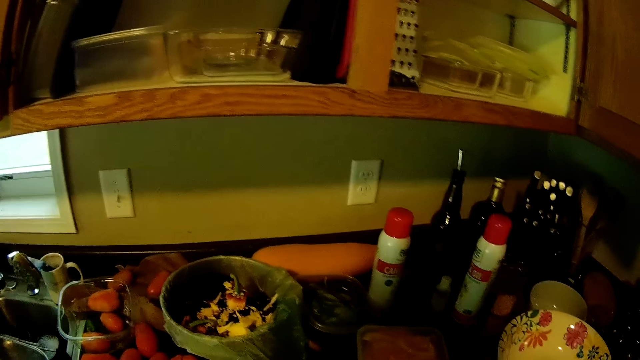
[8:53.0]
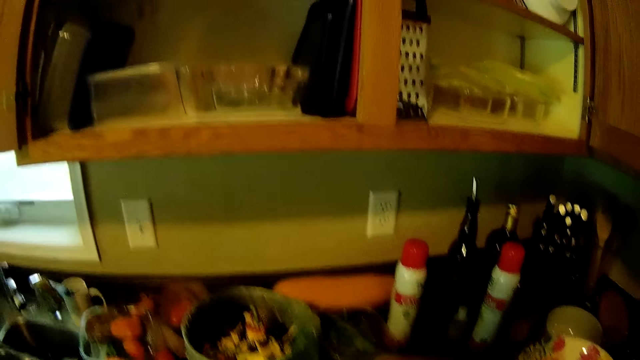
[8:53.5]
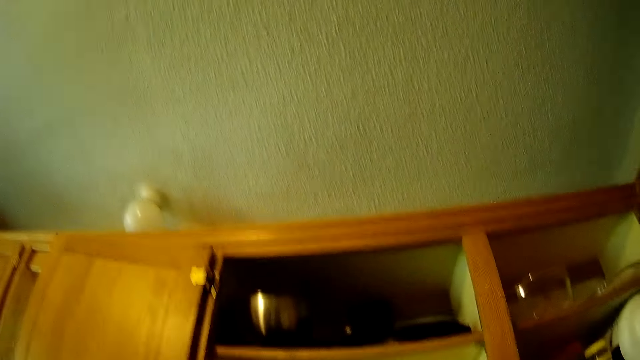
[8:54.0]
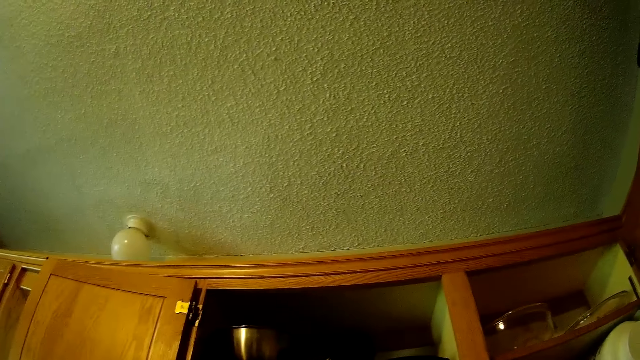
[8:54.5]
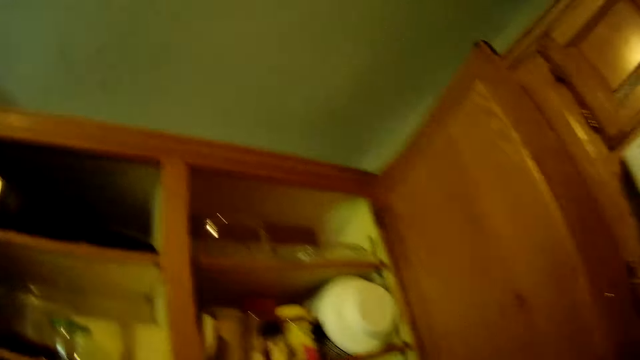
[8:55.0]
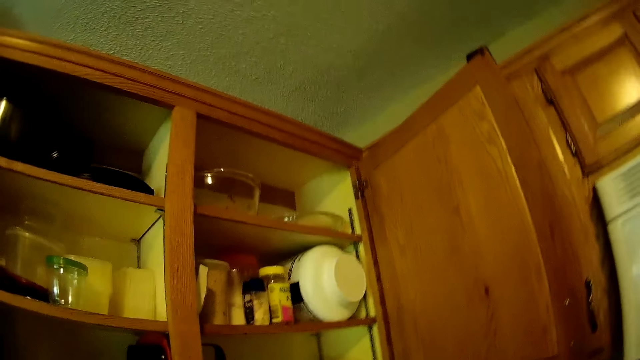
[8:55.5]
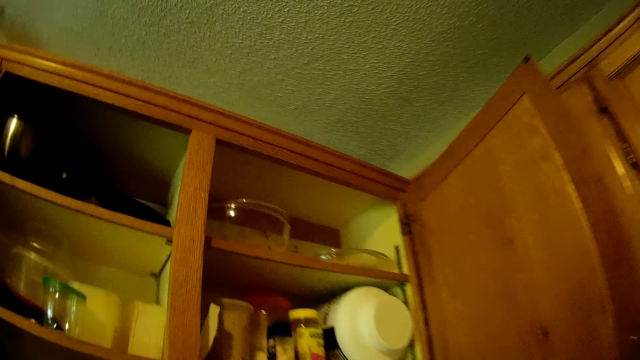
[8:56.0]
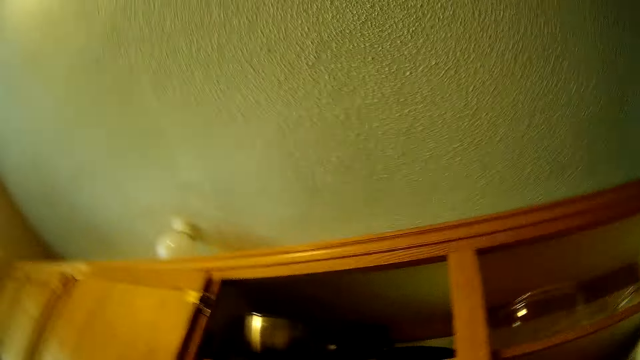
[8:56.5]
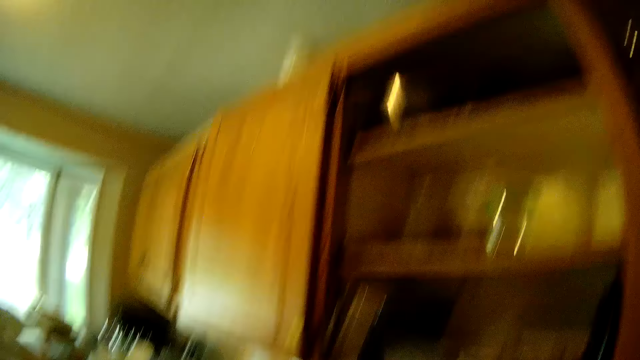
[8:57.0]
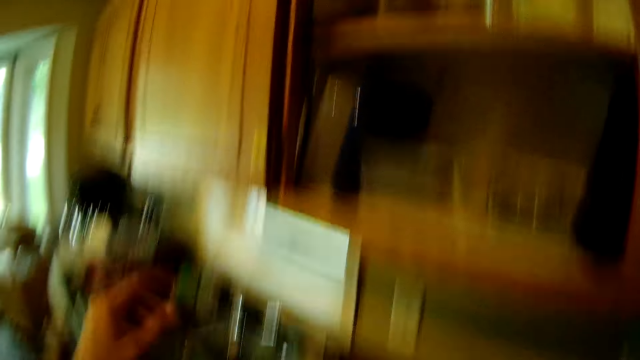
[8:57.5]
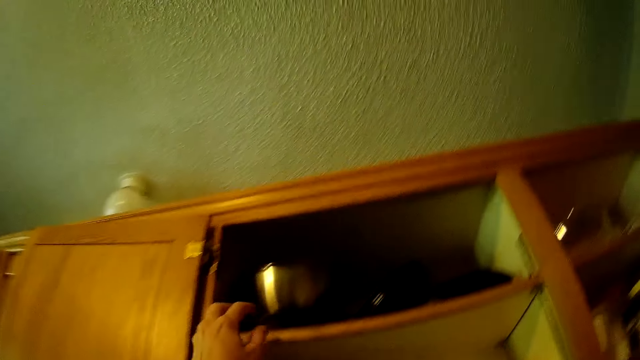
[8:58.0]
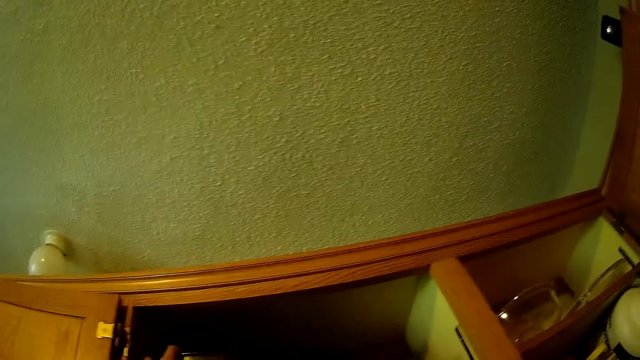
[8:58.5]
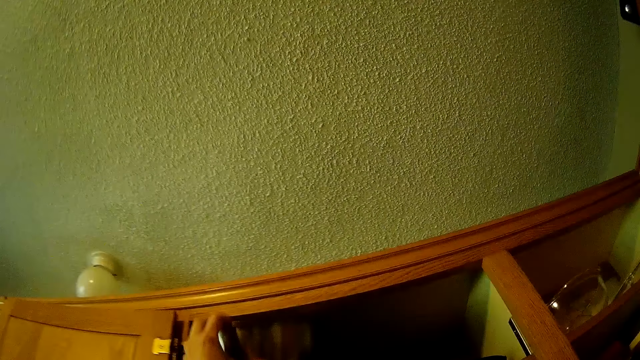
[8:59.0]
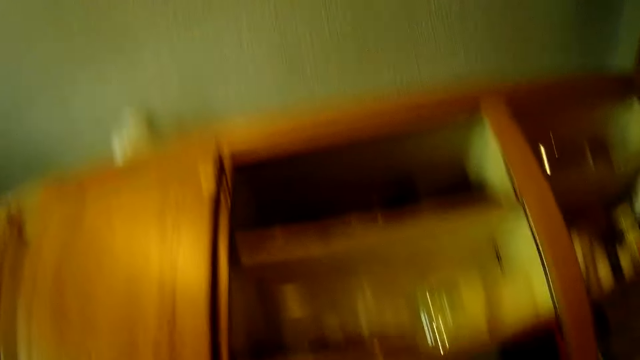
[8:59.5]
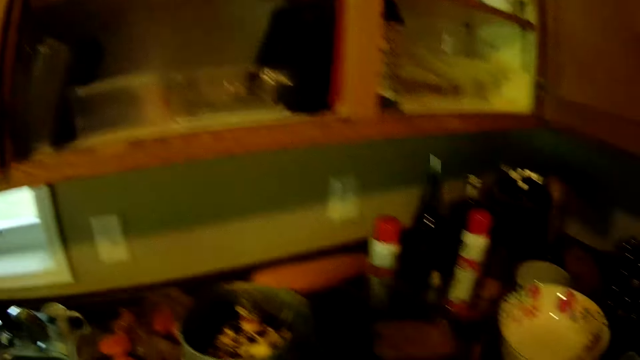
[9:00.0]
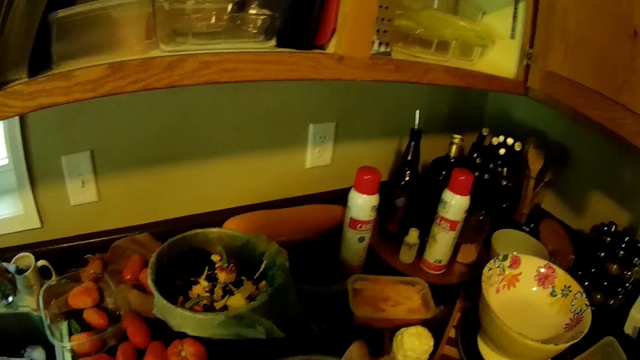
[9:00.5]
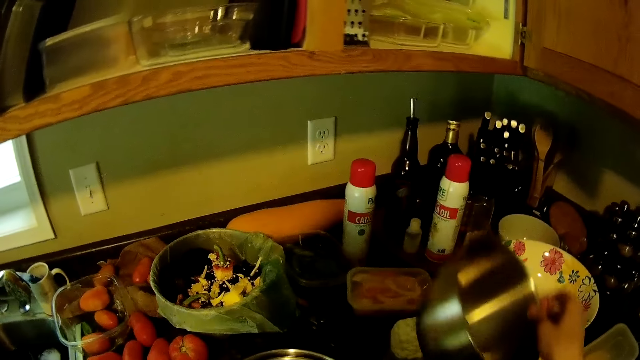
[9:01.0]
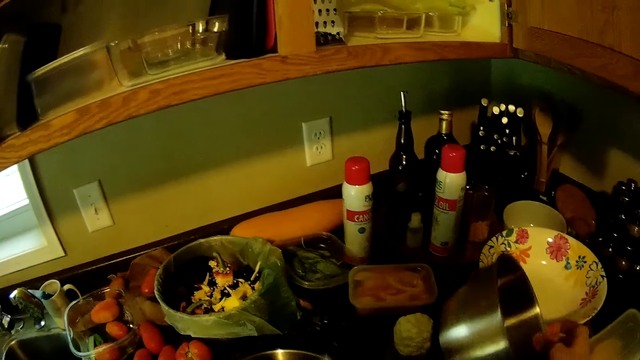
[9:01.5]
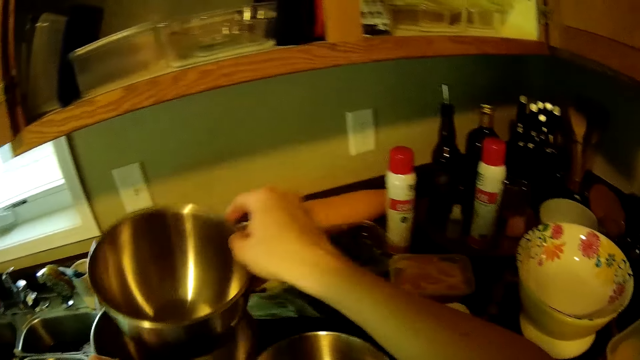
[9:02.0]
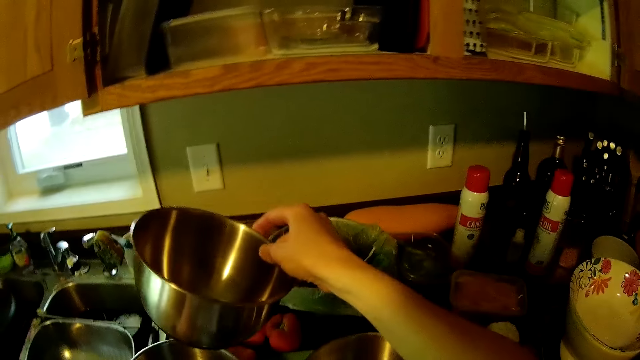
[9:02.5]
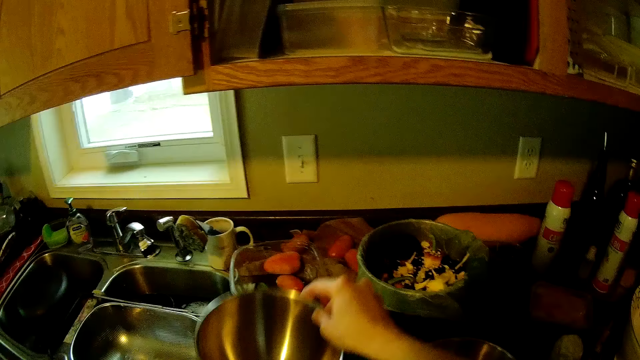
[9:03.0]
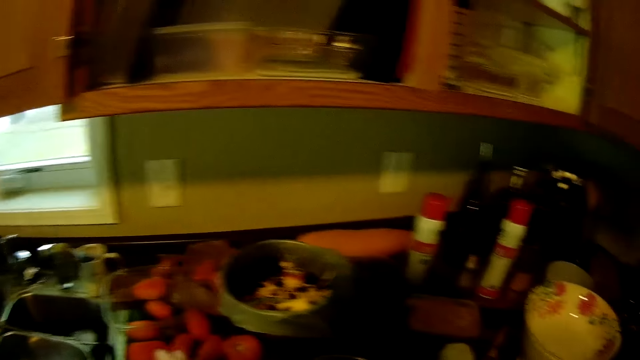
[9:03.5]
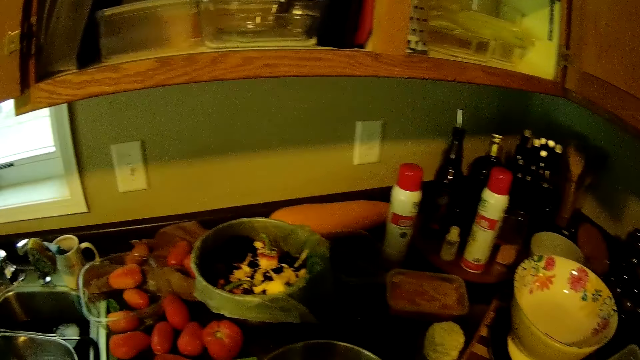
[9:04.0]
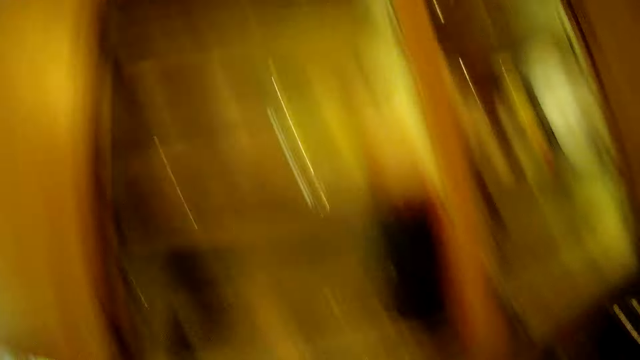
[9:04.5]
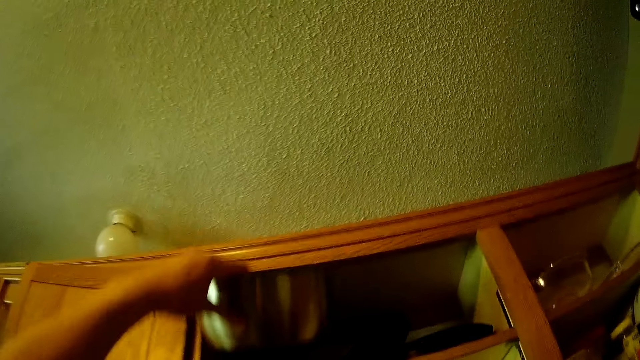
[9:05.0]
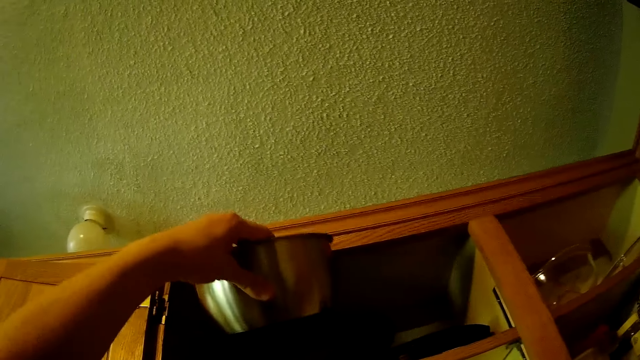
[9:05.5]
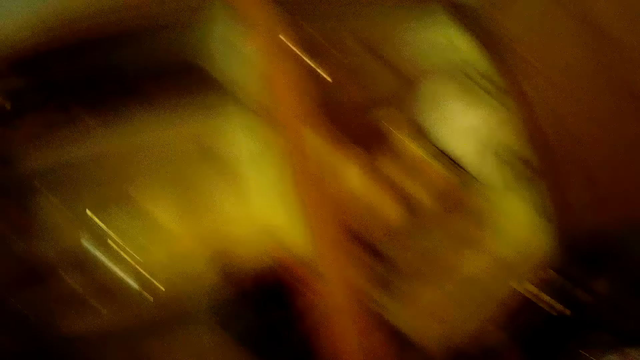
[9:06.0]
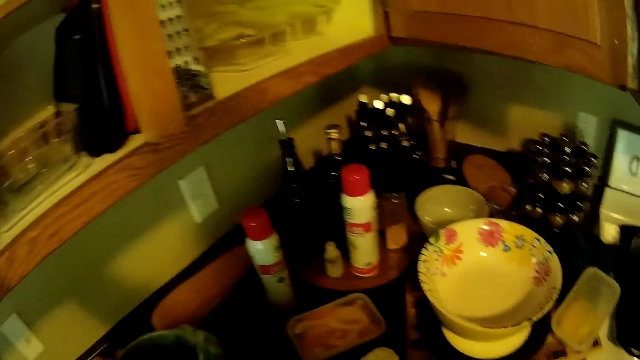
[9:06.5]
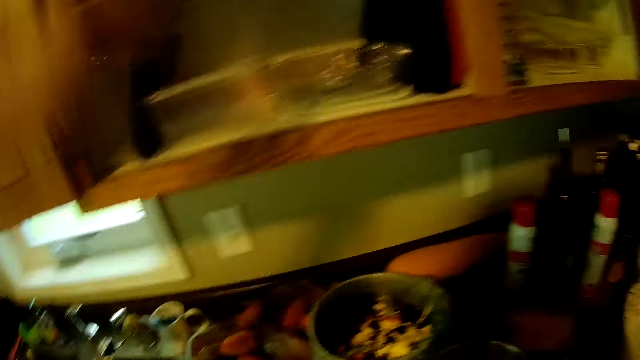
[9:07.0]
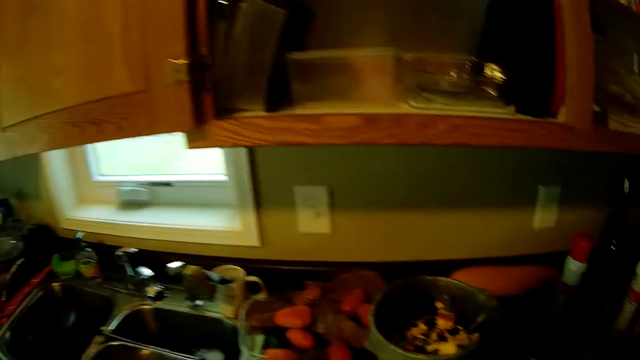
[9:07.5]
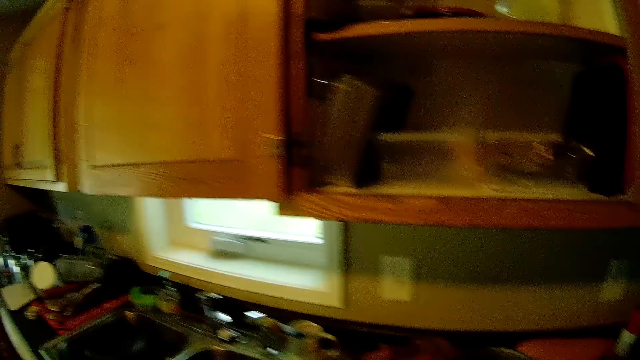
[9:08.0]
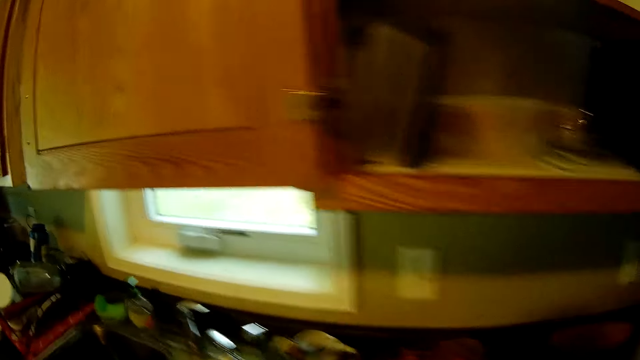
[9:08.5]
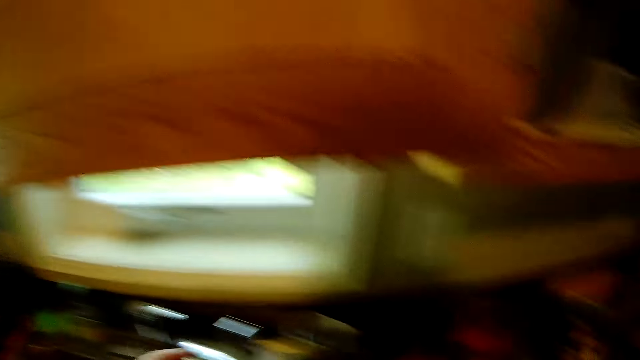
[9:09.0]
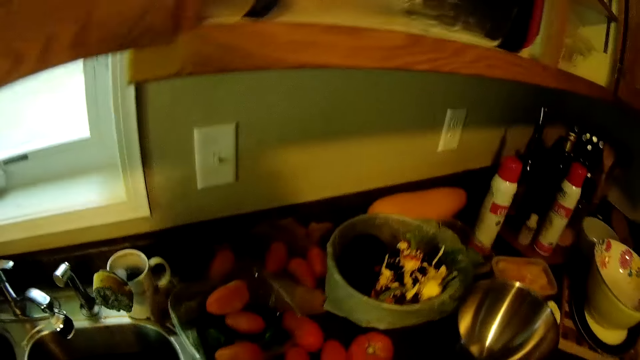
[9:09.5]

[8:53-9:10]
The camera wearer picks another container from the cupboard in the kitchen with her left hand. She unstacks two of the containers on the kitchen slab. She returns one of the containers to the cupboard with her left hand. She moves around the kitchen.
